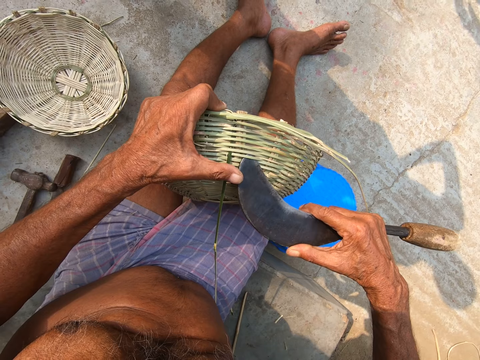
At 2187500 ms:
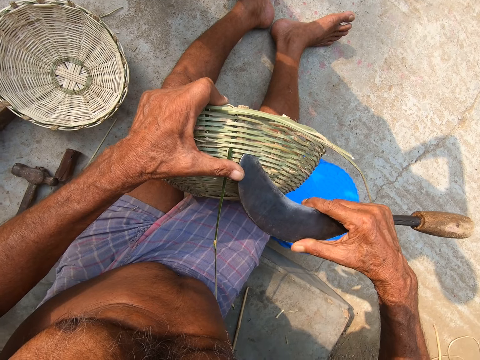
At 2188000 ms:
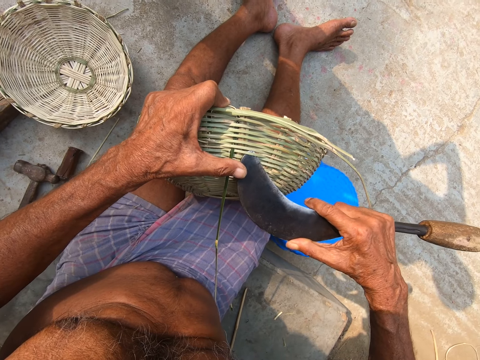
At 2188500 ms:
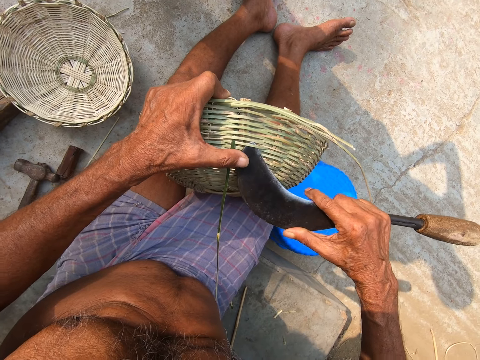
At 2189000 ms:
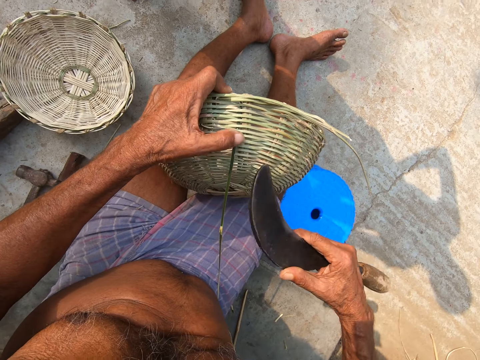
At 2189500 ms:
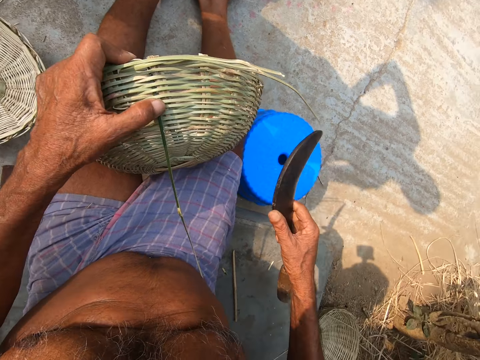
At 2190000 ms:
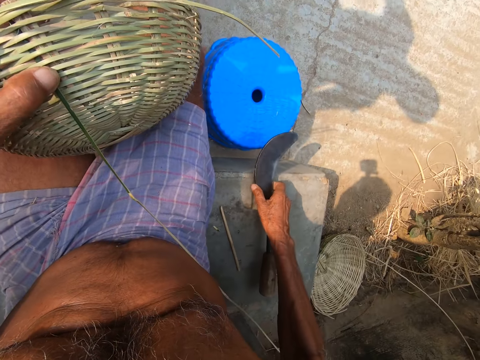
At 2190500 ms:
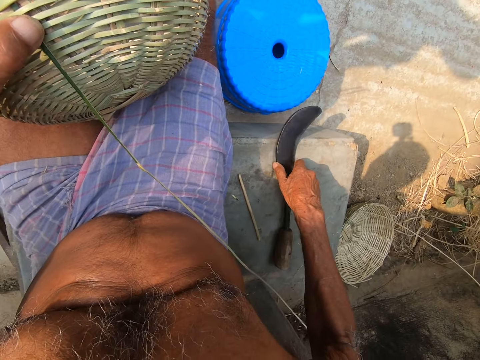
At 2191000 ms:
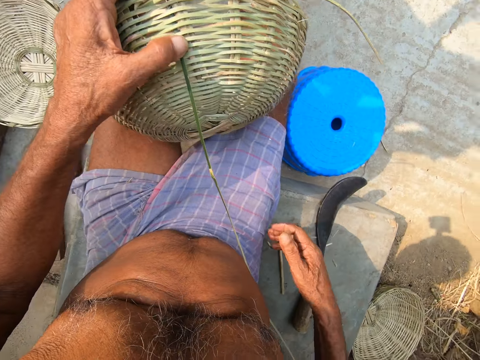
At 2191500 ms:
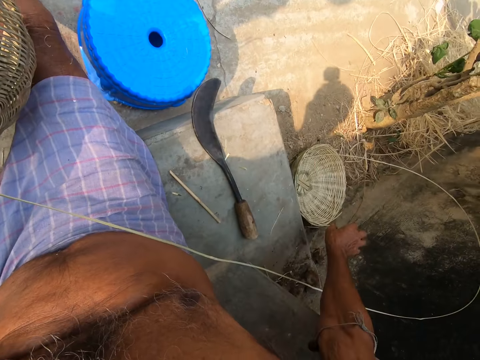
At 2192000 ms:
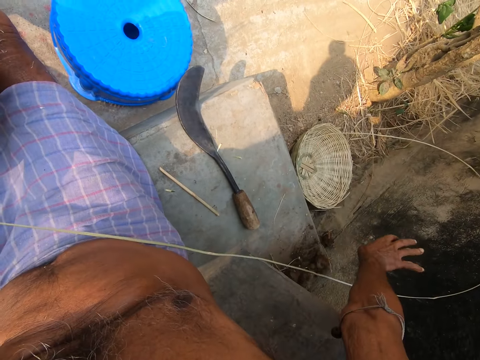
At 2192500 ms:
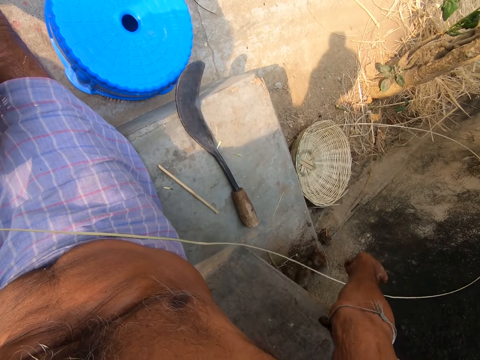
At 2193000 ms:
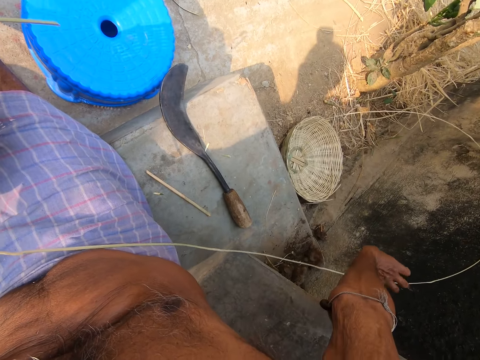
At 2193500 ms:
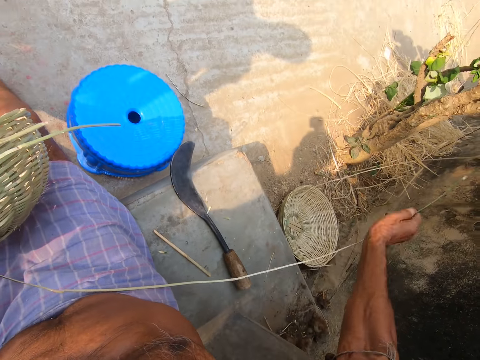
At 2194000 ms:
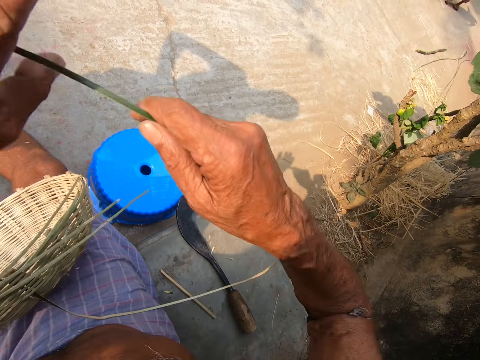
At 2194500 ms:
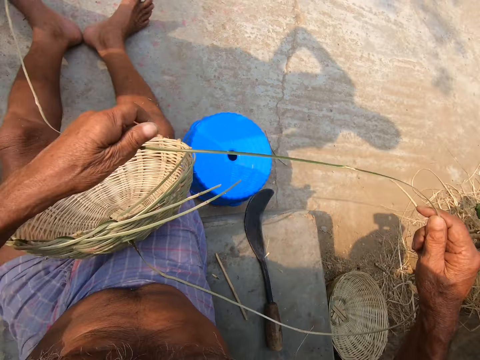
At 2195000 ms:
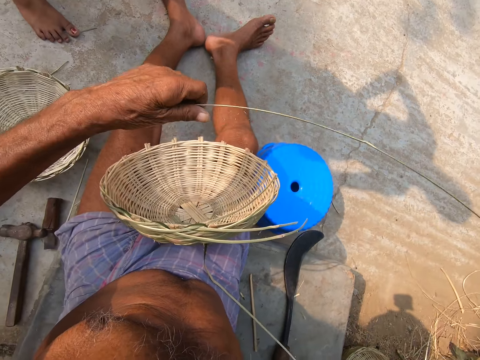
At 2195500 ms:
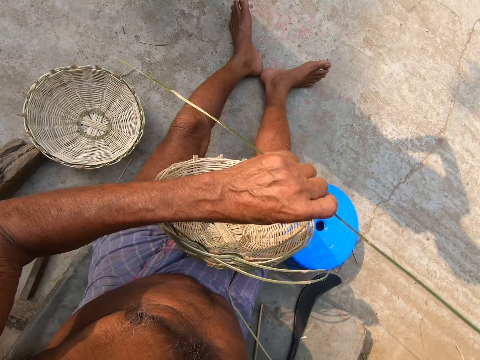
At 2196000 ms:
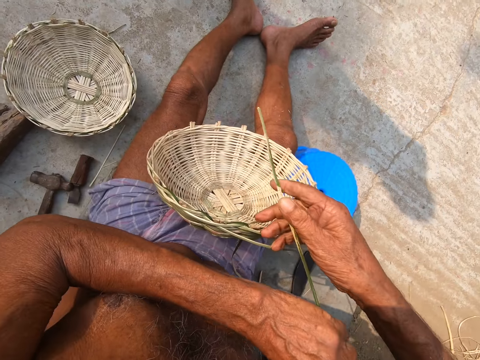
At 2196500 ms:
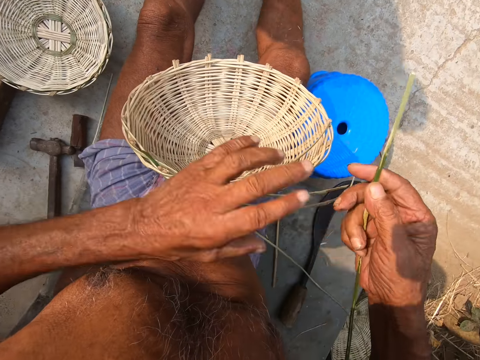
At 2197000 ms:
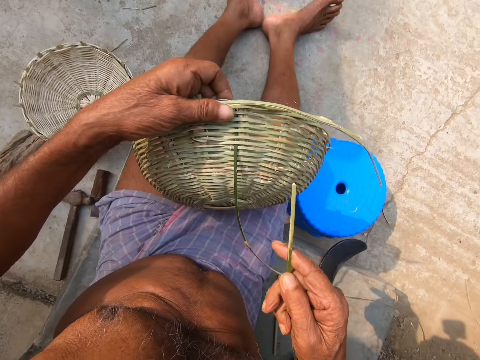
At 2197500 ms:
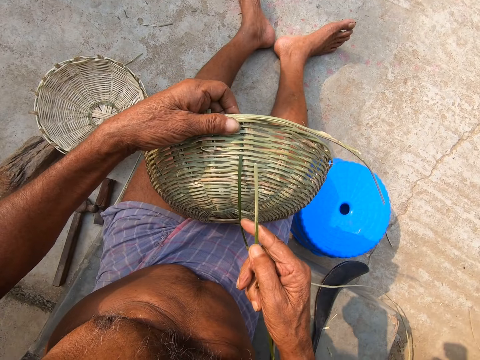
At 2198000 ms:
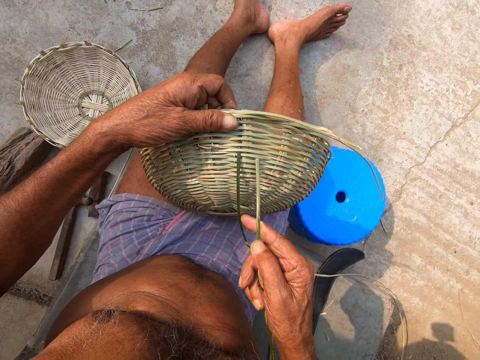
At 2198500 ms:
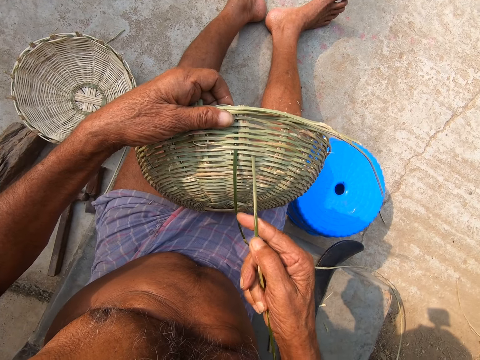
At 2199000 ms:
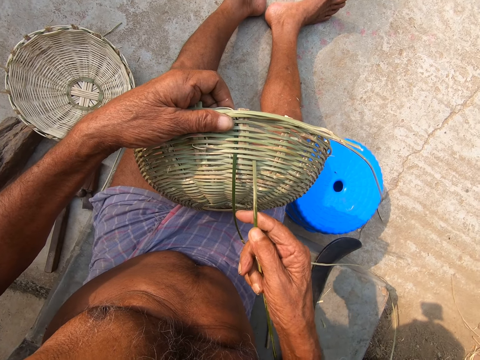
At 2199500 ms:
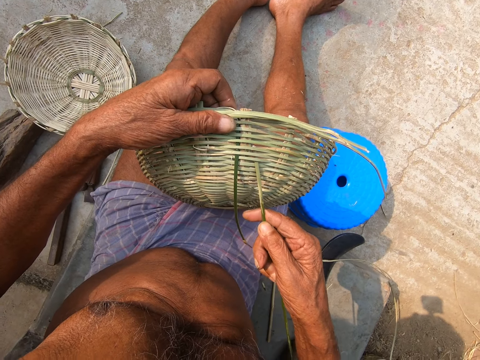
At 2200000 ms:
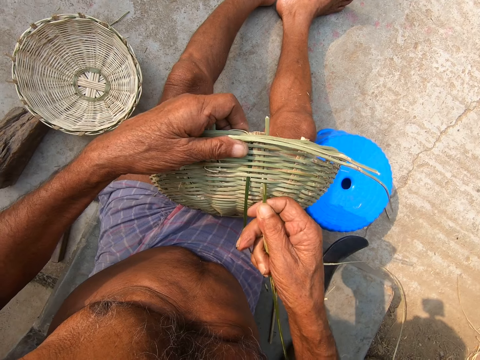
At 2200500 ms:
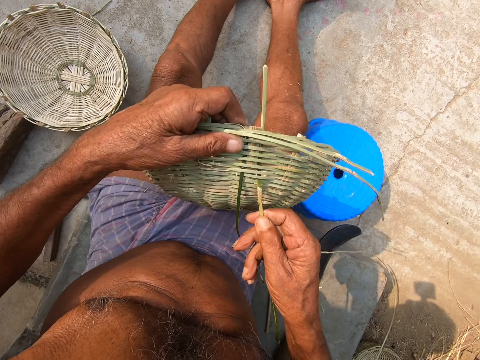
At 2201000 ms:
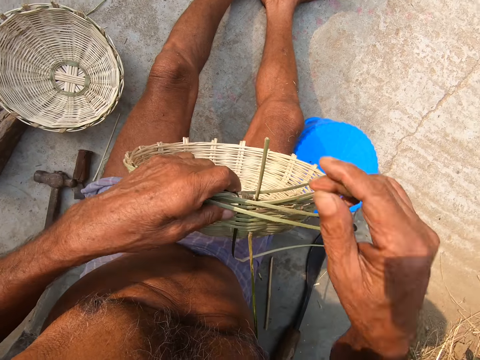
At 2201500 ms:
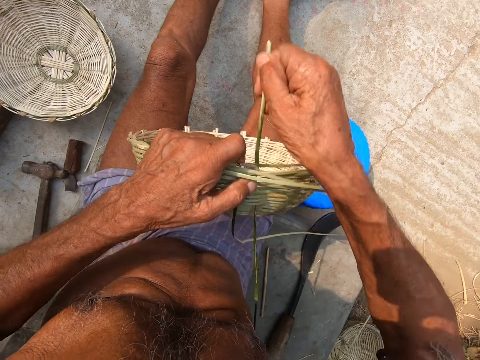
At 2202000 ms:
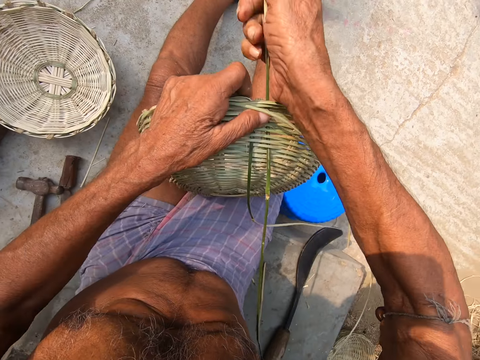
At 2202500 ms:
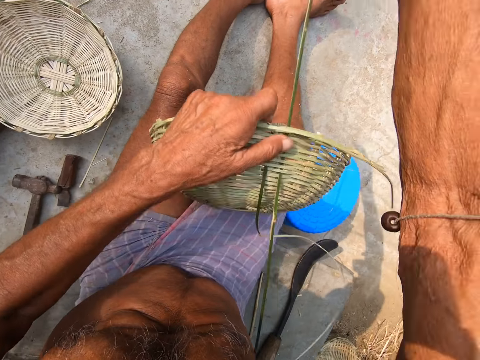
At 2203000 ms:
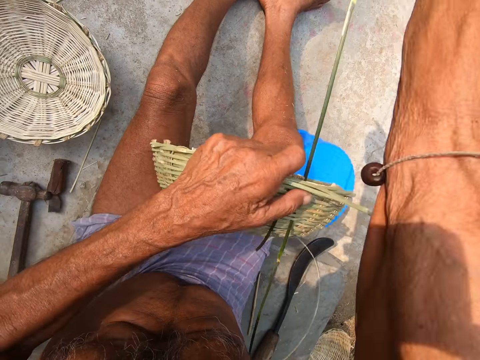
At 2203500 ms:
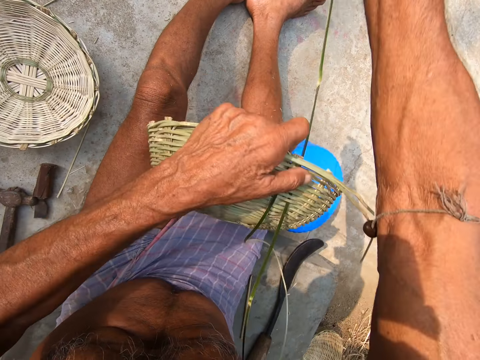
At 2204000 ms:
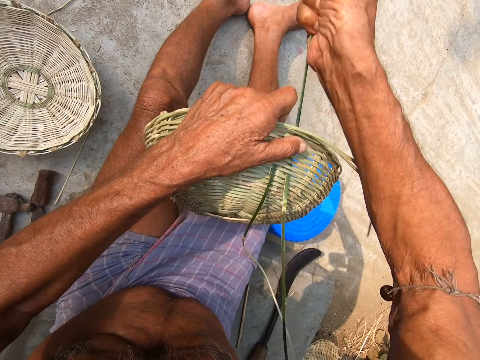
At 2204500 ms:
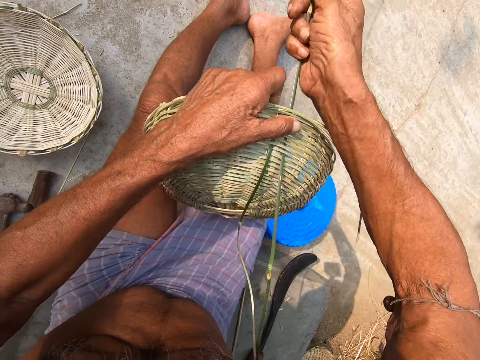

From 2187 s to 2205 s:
The camera wearer uses the knife to weave. He places the sickle in his right hand on the floor. He picks up the bamboo strip from the floor with his right hand. He weaves the basket. He holds the bamboo strip with both hands. He picks up the basket with his left hand. He inserts the bamboo strip into the basket with his right hand. He pulls the bamboo strip through the basket with his right hand.

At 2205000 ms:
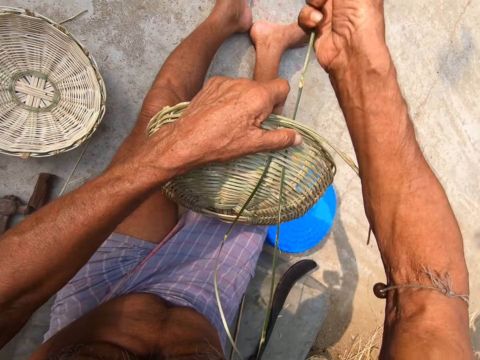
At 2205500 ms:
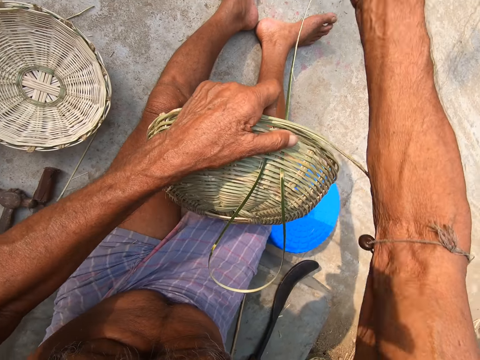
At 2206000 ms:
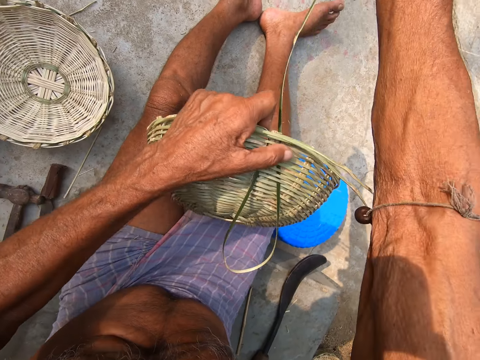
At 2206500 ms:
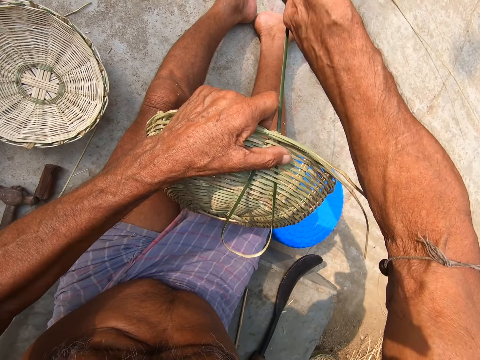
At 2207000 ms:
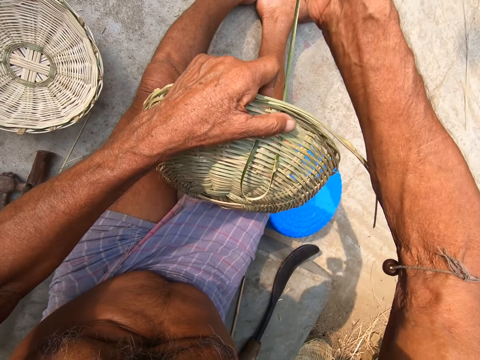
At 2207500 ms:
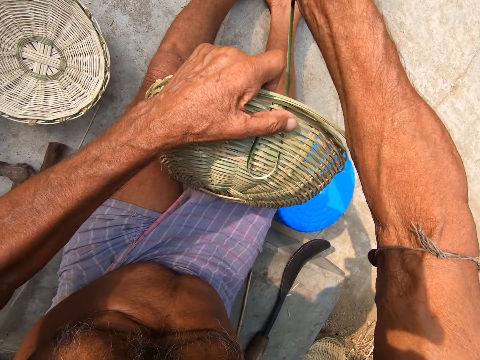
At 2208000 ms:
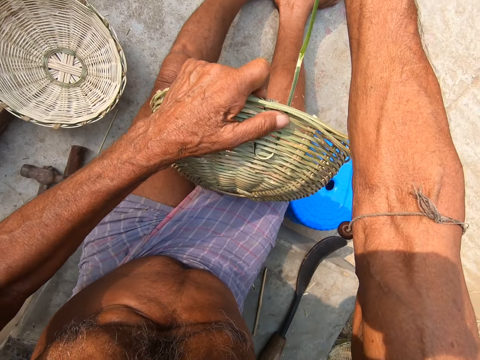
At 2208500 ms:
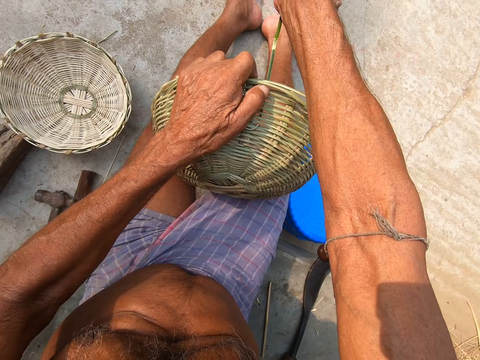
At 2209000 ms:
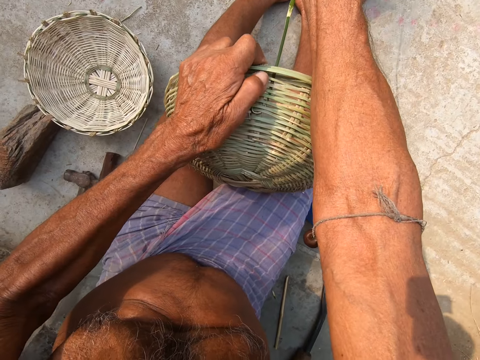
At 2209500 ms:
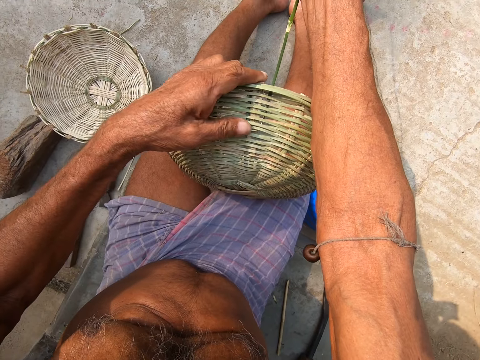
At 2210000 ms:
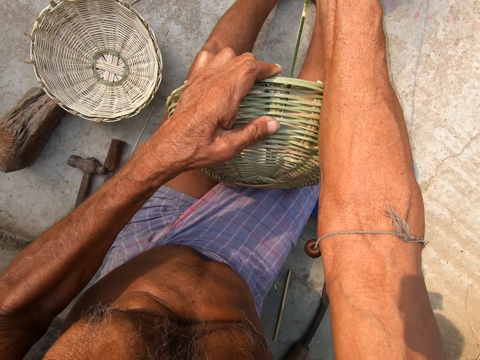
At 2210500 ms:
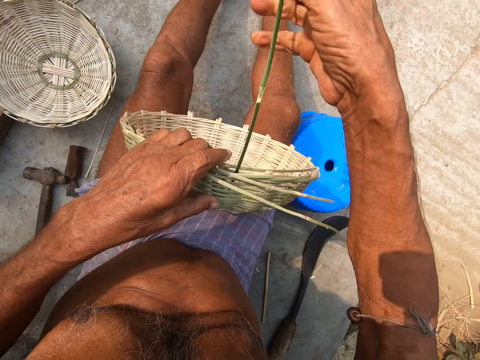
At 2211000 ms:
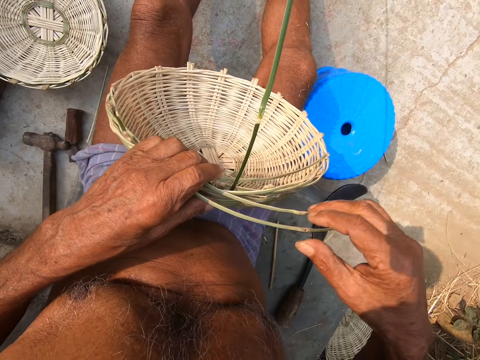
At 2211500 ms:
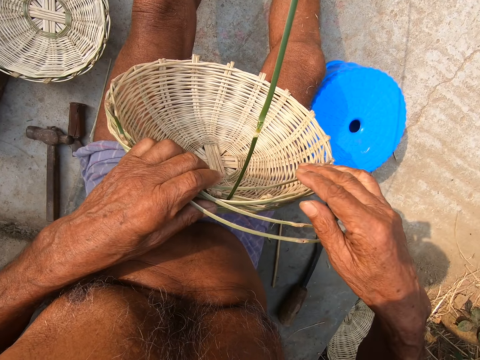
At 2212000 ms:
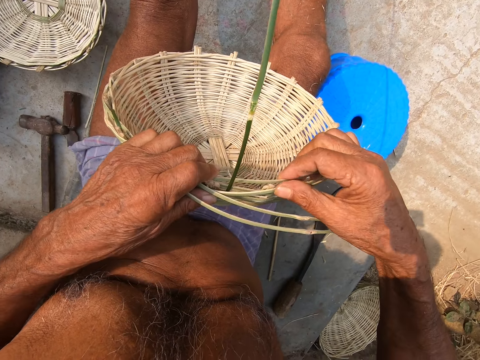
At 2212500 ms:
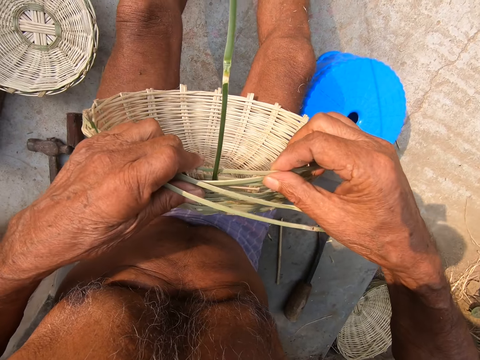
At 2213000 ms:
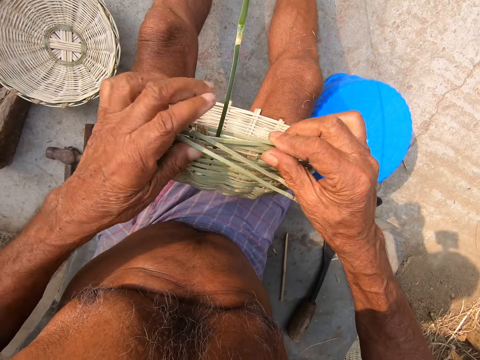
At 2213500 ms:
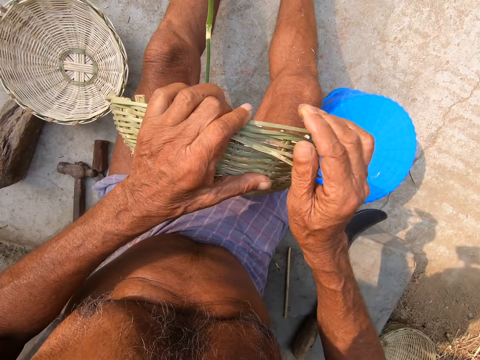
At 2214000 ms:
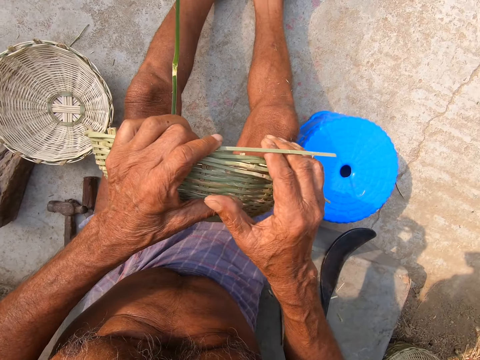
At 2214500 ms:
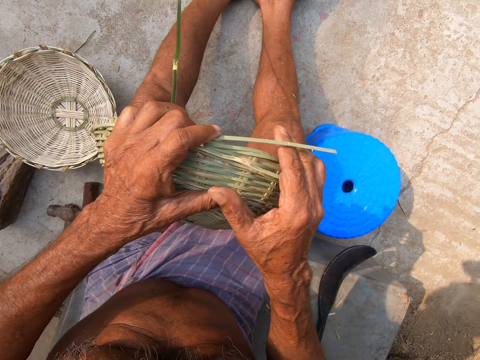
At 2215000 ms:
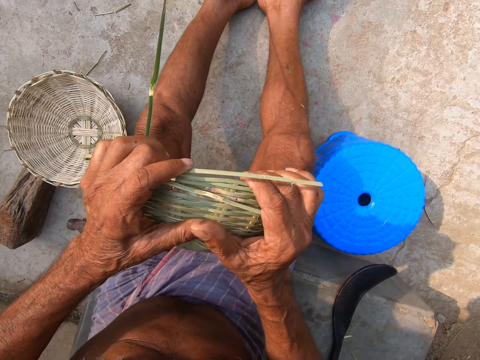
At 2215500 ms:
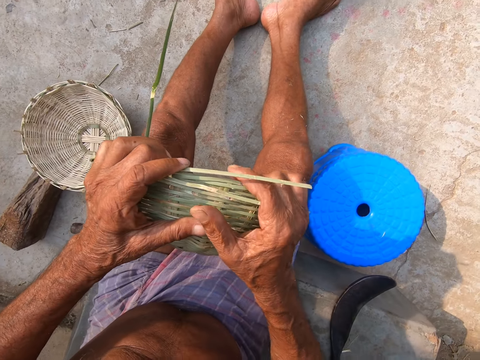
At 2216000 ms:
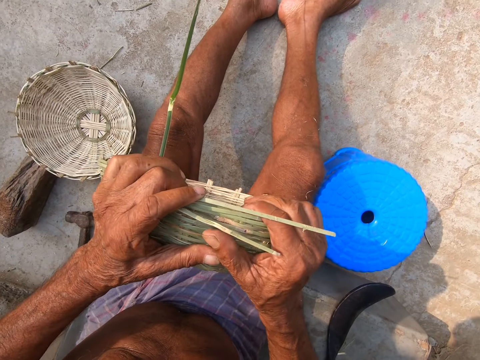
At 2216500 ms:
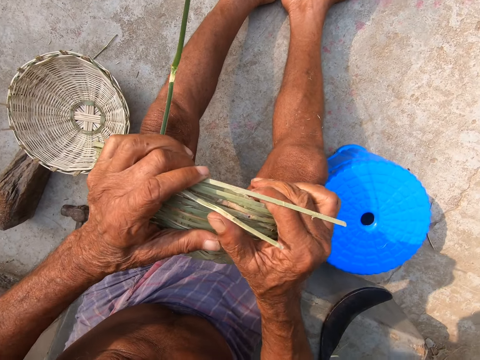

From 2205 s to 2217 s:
The camera wearer holds the basket with both hands. He presses the basket with his hands.
